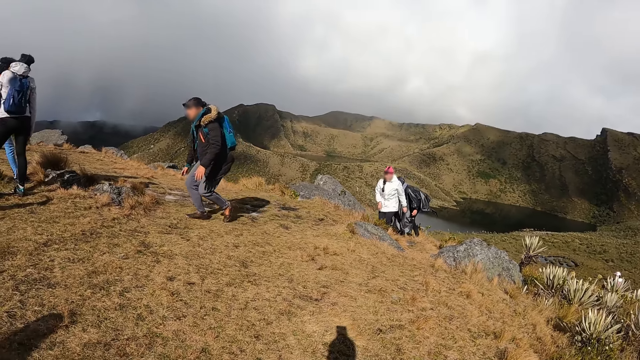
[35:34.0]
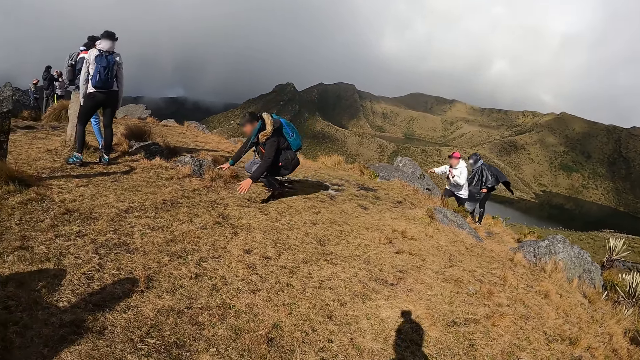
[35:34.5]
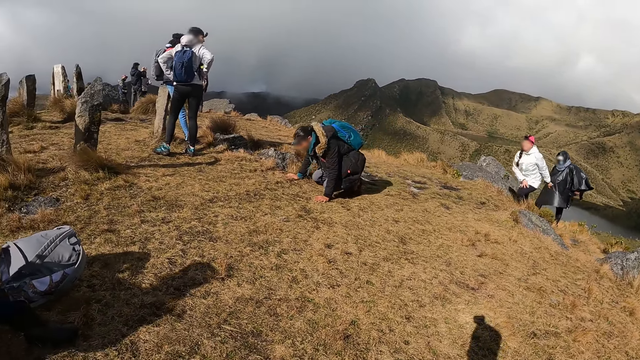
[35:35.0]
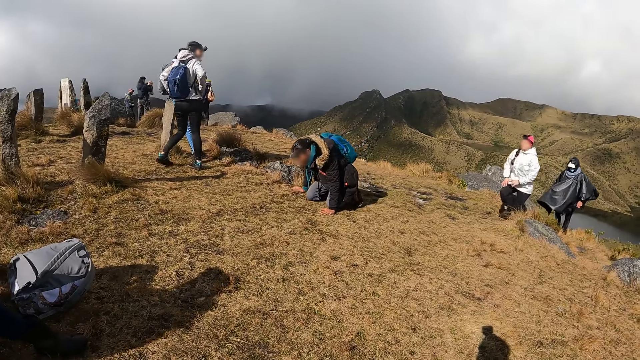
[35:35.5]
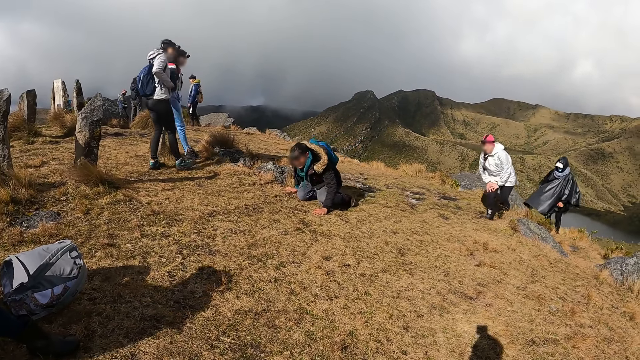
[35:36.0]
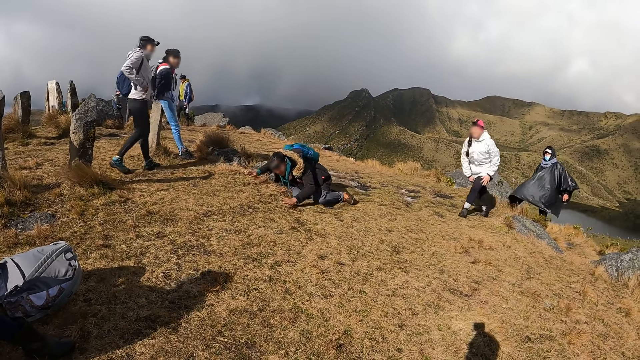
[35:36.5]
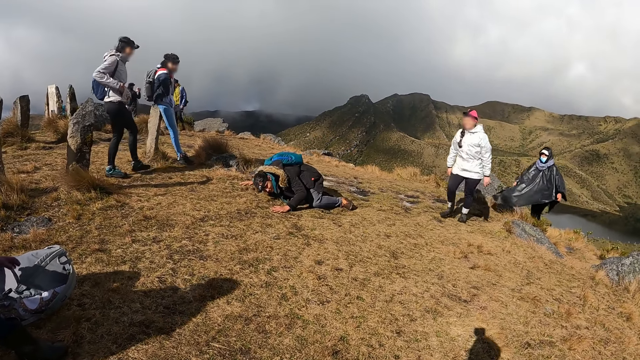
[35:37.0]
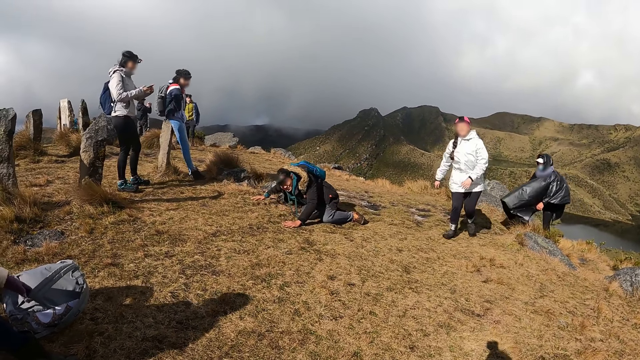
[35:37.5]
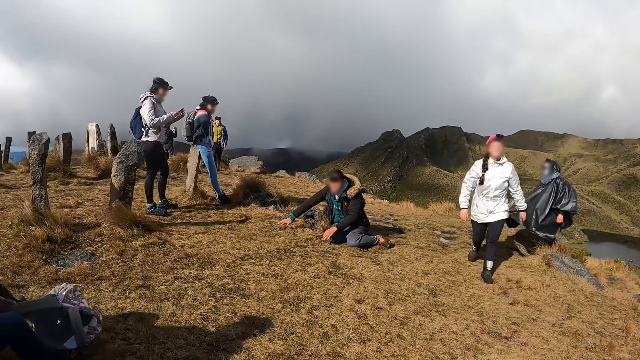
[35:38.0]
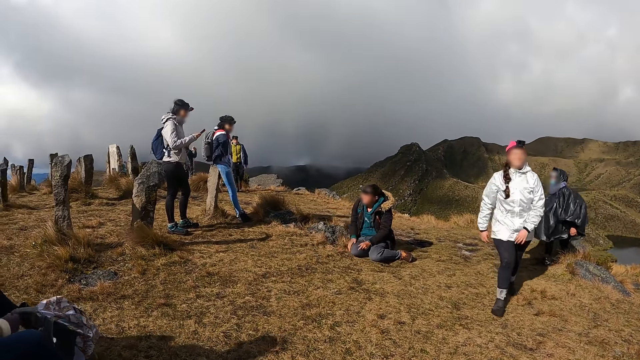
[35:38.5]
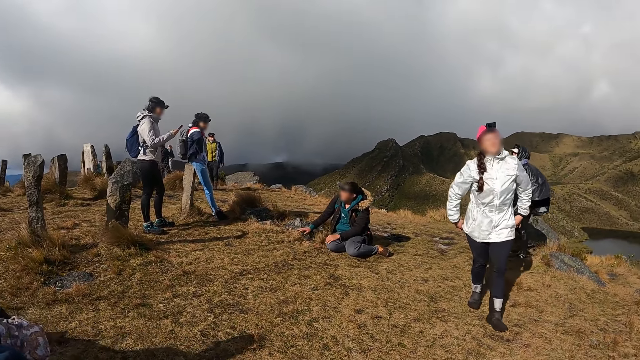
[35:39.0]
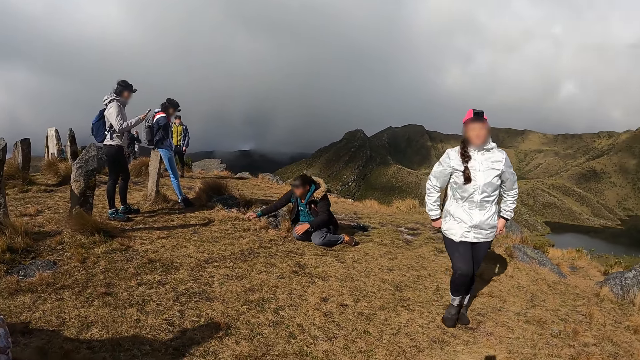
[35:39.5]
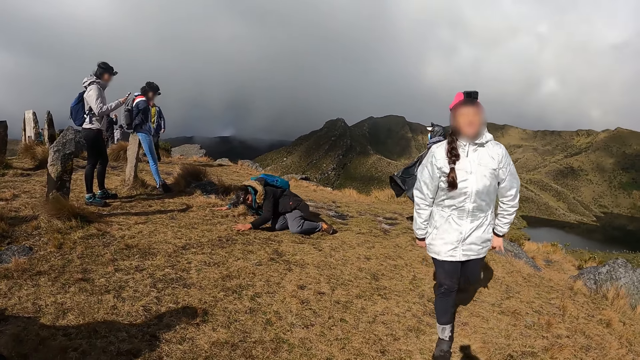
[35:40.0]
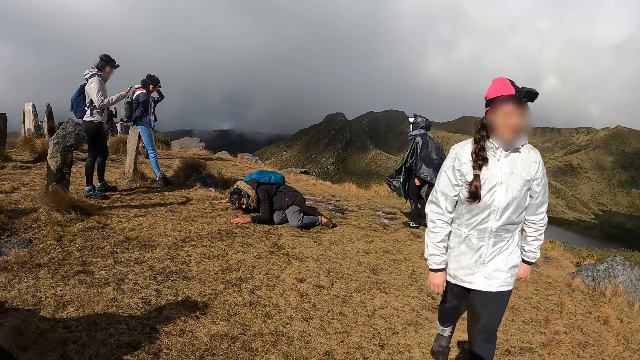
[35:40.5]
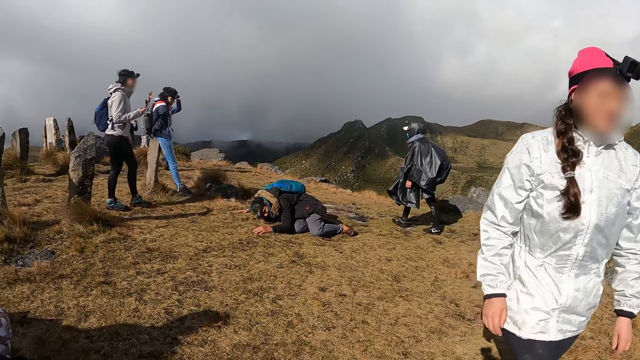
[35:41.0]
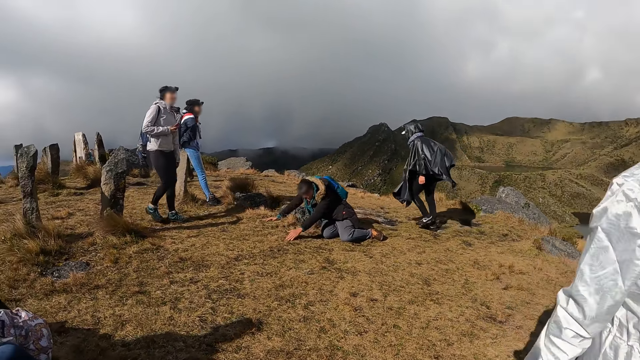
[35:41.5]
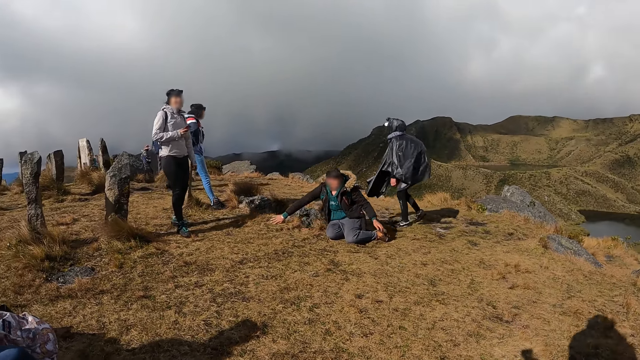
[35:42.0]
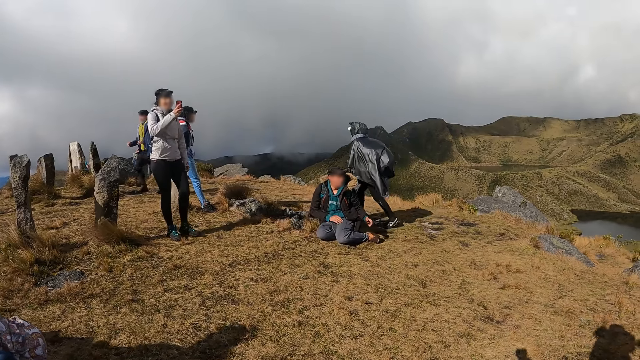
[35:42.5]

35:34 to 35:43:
A person sits on the ground. A woman walks towards the camera wearer. Another person takes a photo using a phone.

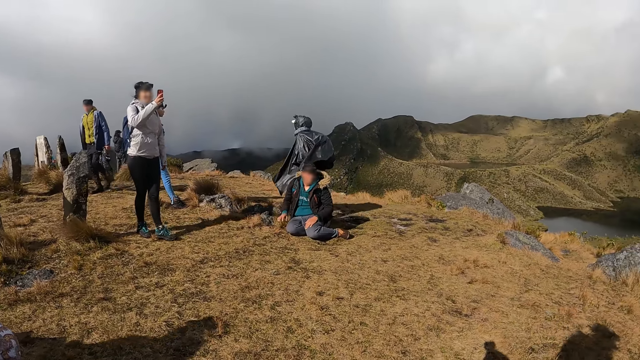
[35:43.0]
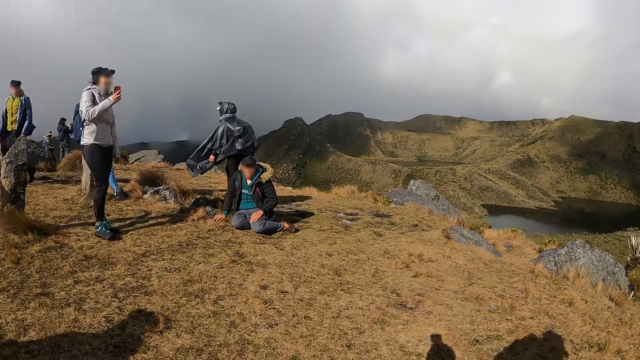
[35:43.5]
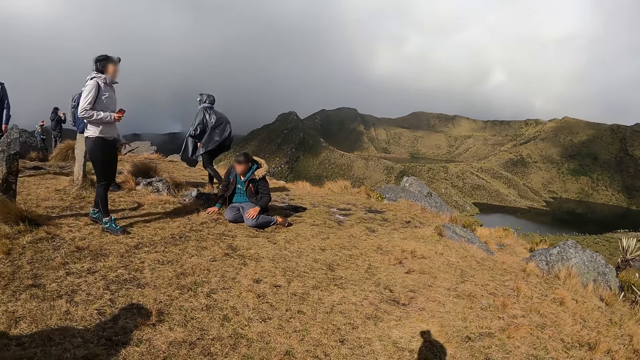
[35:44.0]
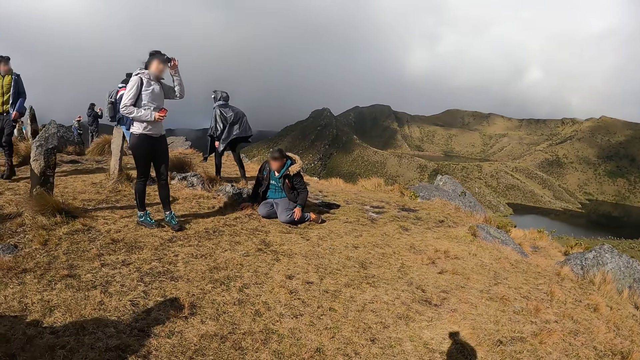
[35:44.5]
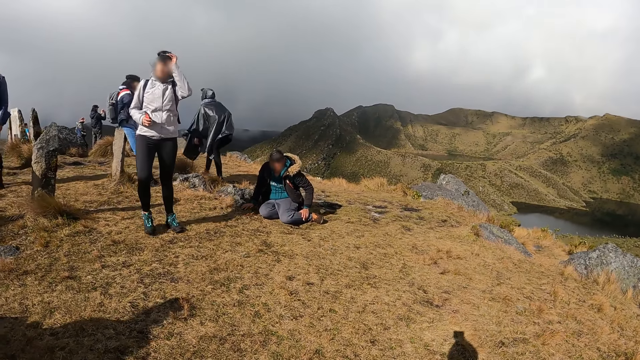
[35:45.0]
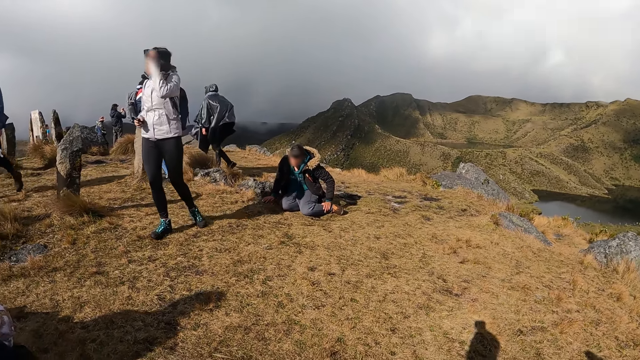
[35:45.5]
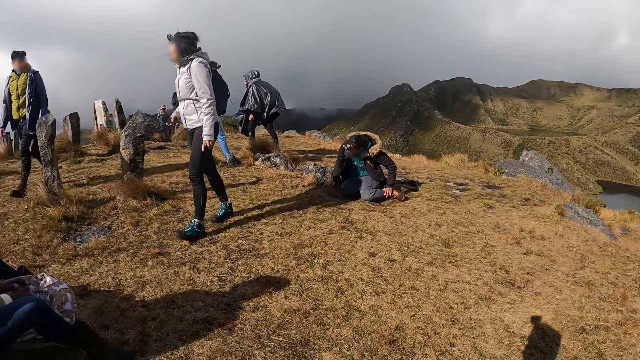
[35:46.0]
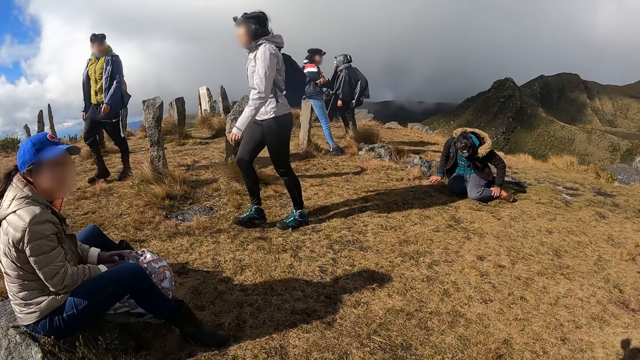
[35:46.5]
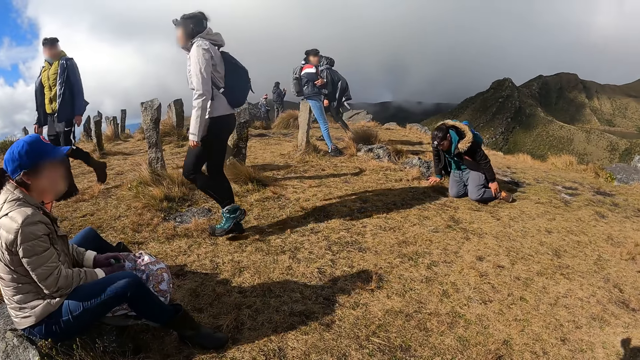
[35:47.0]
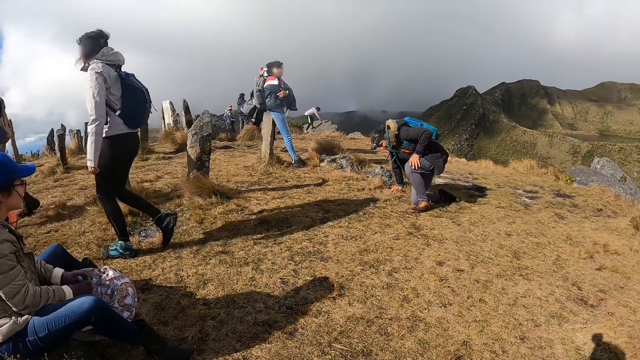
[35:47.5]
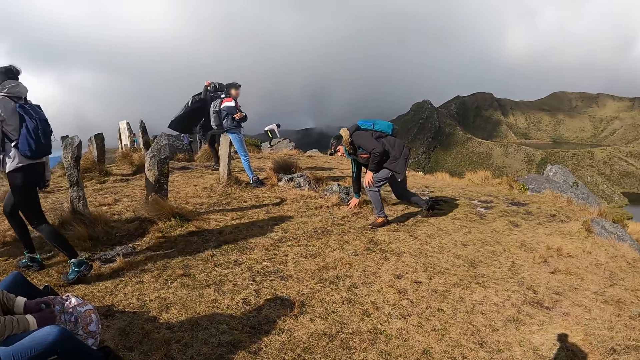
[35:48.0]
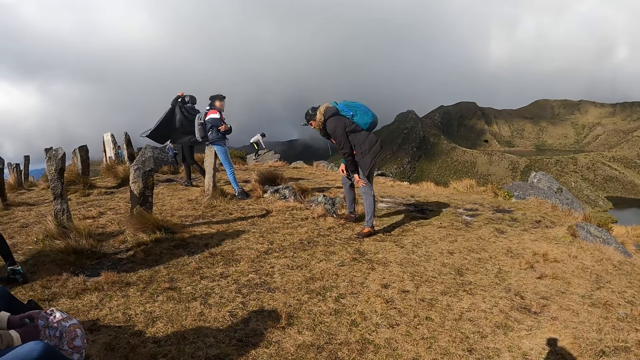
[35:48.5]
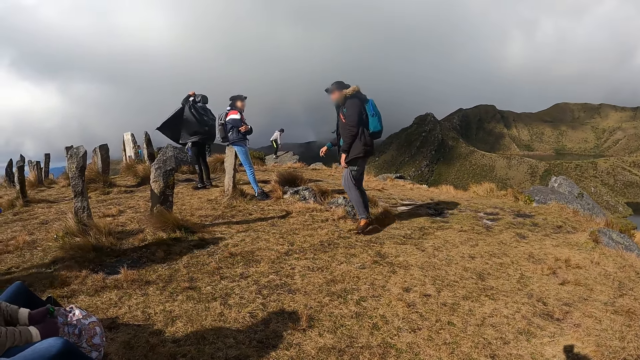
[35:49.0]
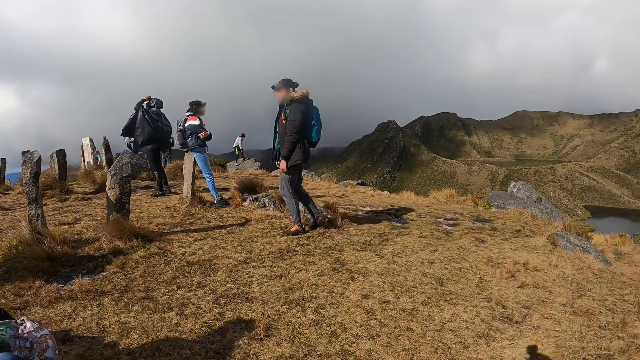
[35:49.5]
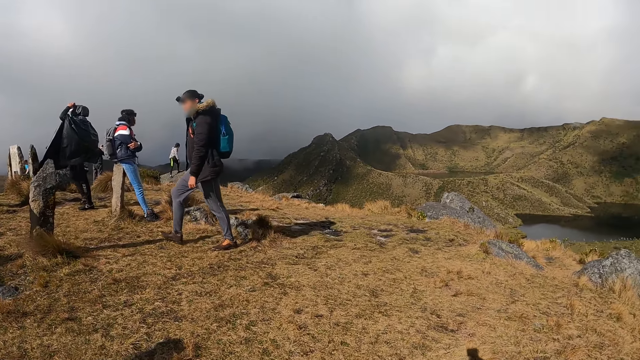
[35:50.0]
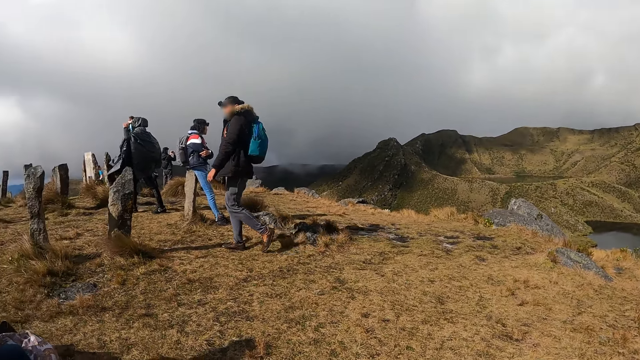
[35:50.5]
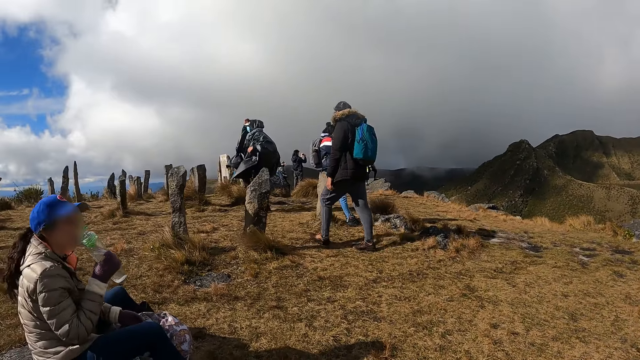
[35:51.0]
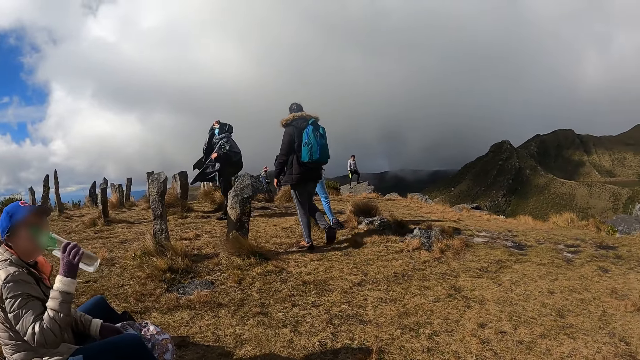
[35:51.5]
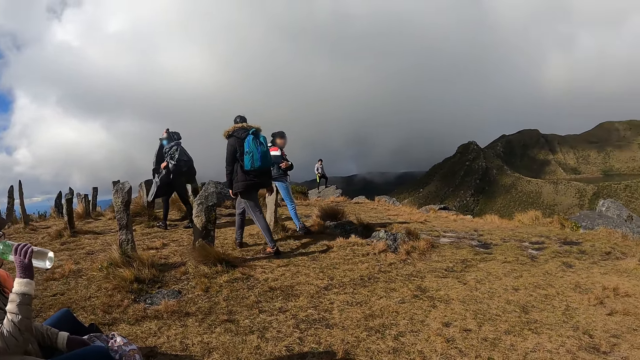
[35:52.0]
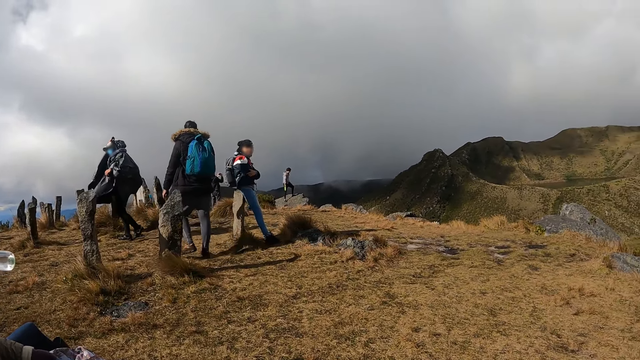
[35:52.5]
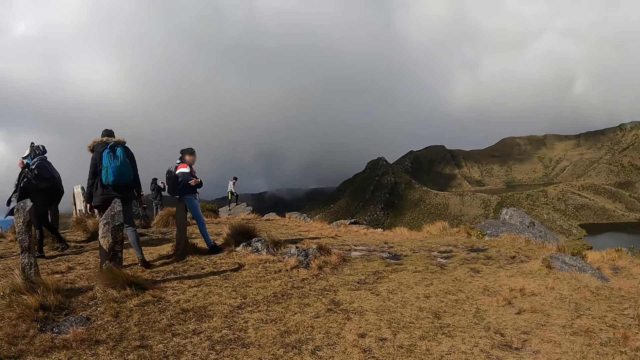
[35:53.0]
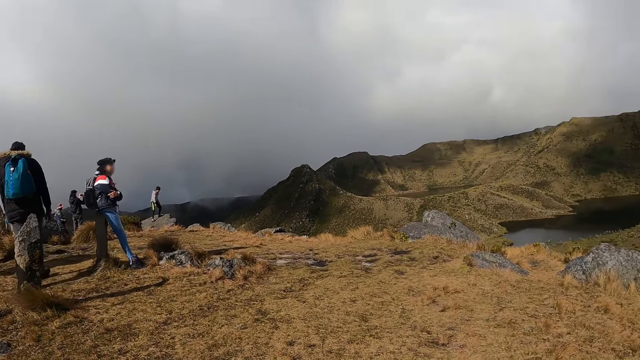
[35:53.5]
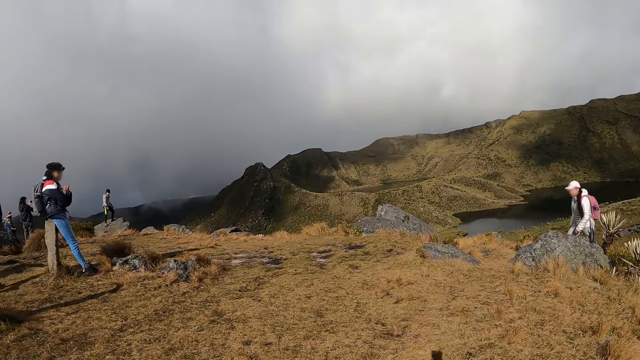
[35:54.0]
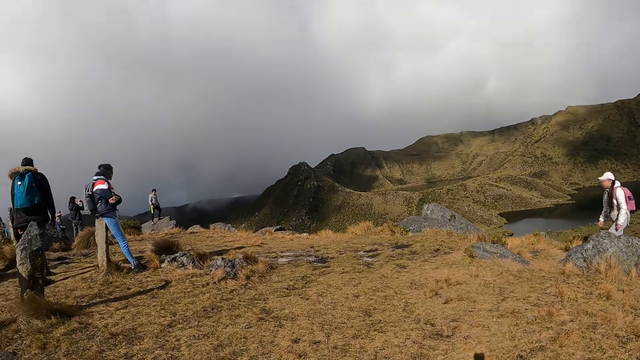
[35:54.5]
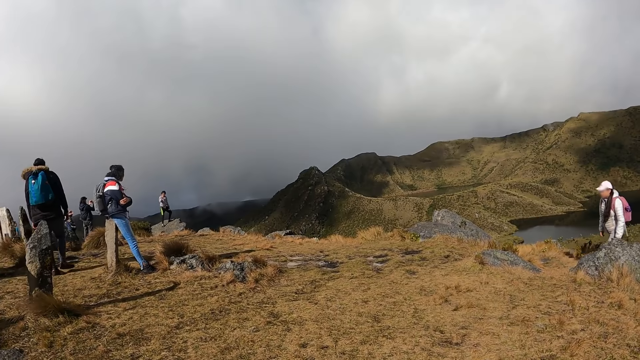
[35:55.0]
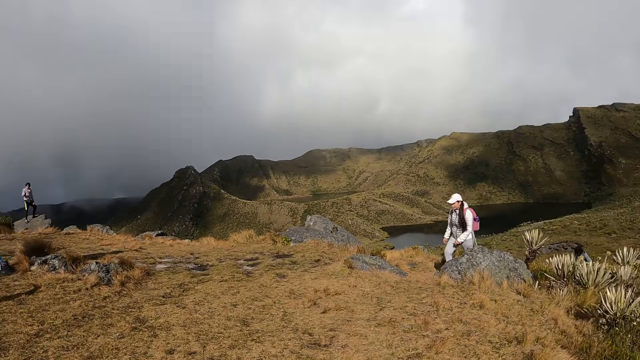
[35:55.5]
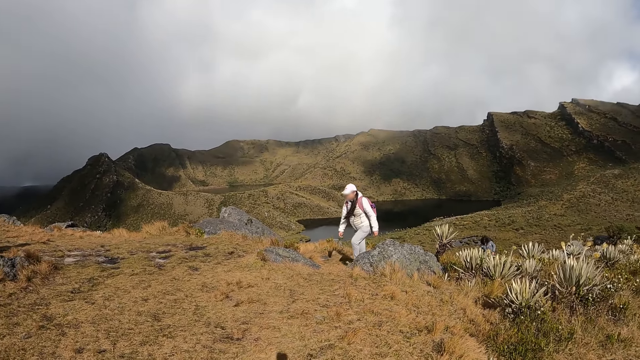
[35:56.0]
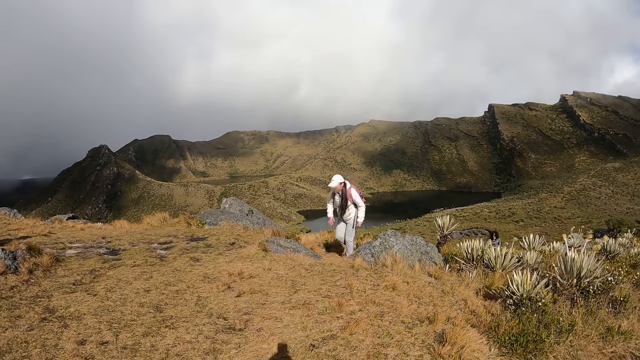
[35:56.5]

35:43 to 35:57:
A person adjusts a camera. Another person wakes on the ground. The camera wearer looks around. Another person drinks water. The camera wearer looks around. Another person climbs a mountain.
